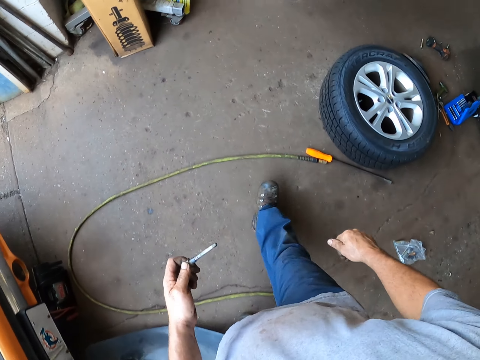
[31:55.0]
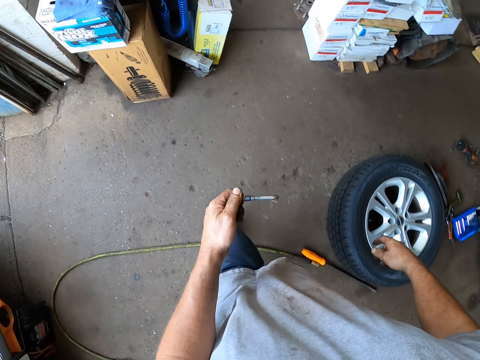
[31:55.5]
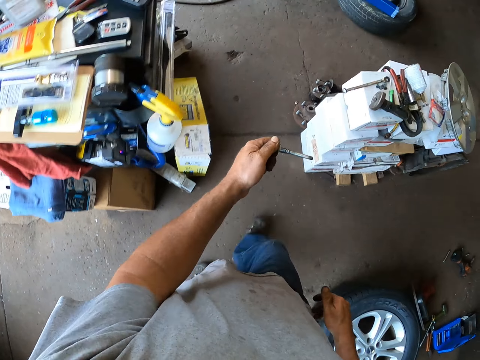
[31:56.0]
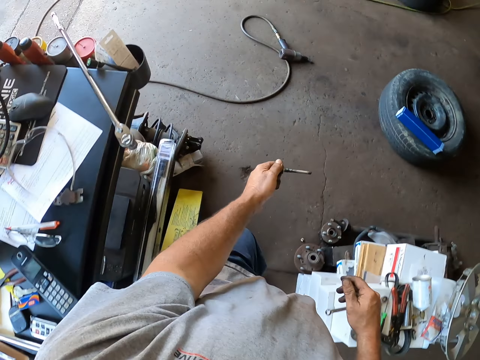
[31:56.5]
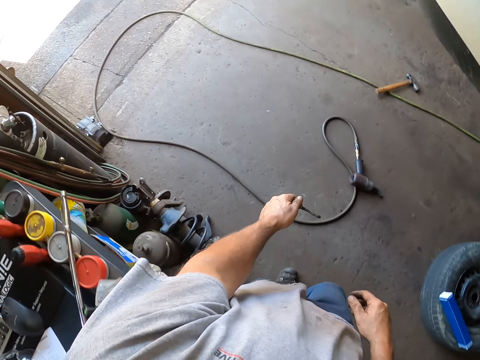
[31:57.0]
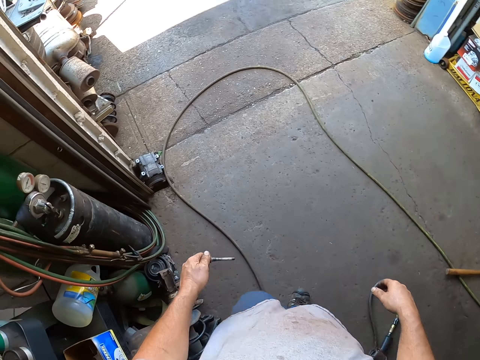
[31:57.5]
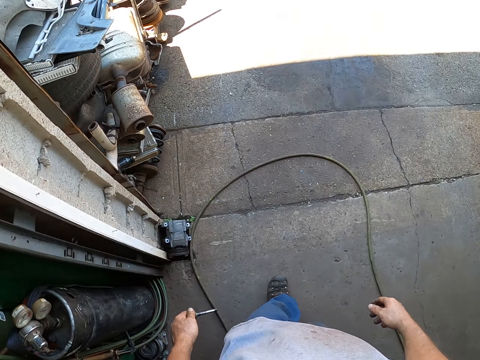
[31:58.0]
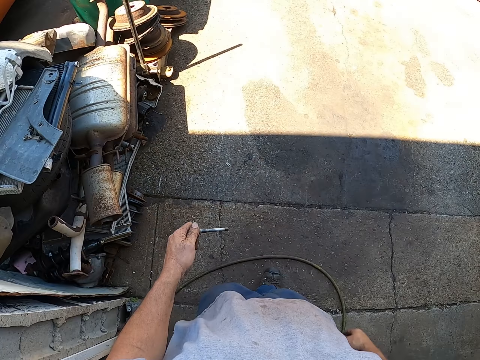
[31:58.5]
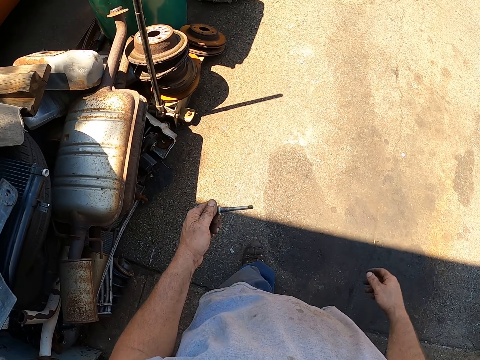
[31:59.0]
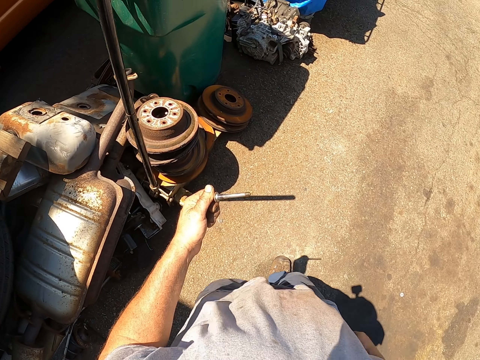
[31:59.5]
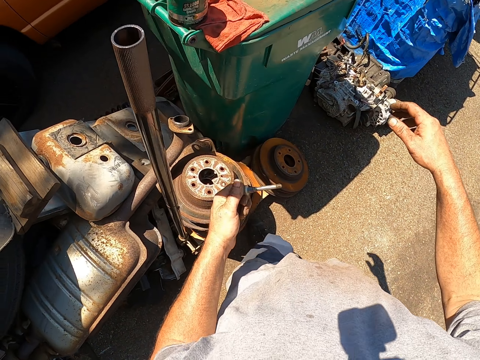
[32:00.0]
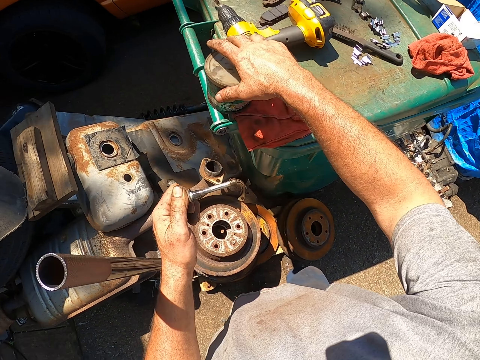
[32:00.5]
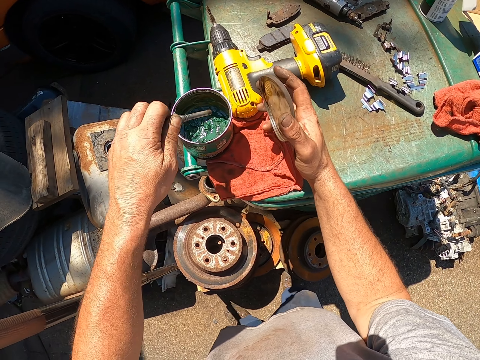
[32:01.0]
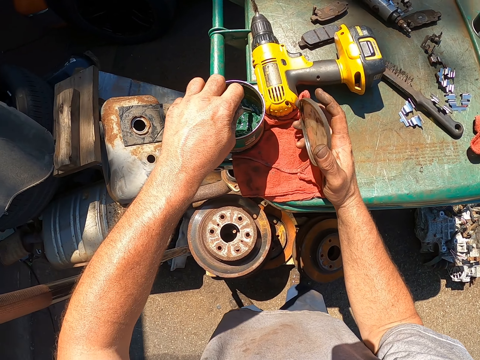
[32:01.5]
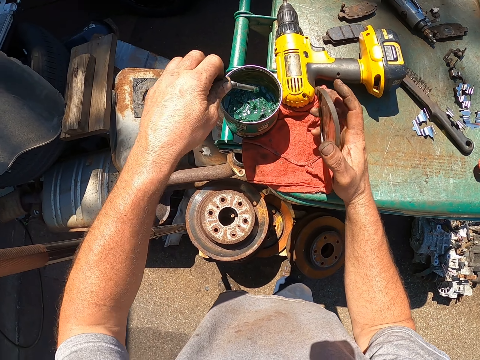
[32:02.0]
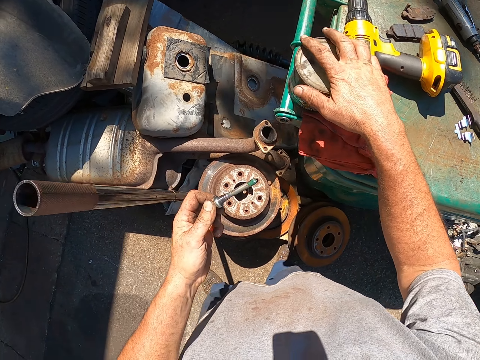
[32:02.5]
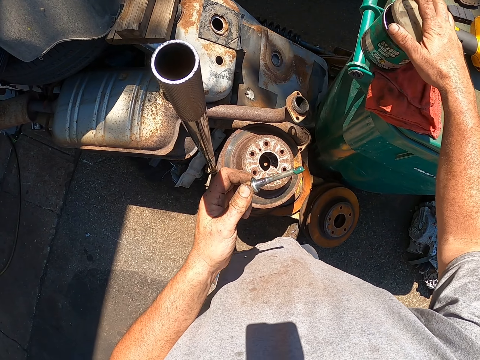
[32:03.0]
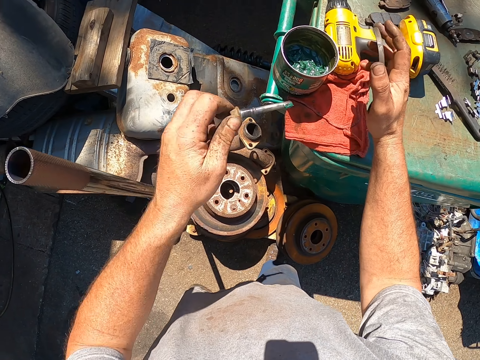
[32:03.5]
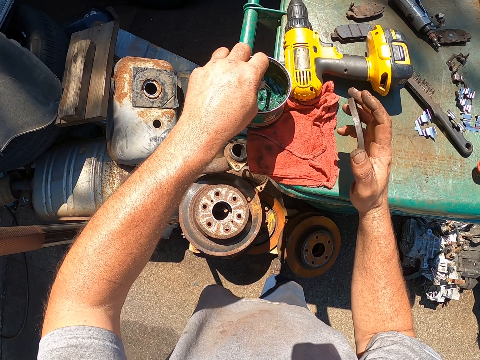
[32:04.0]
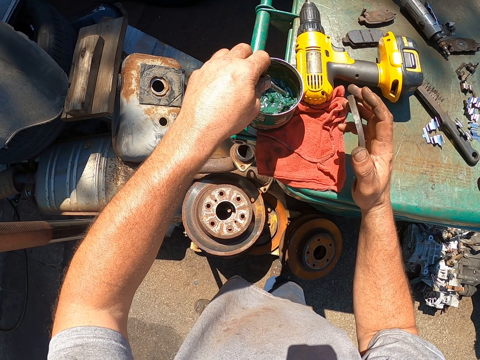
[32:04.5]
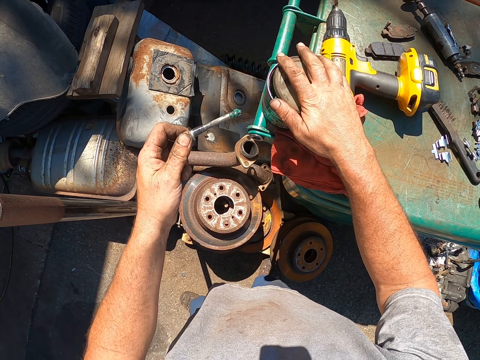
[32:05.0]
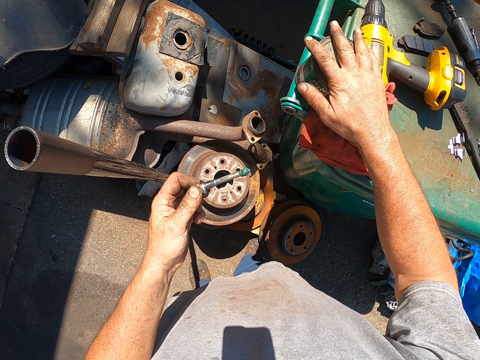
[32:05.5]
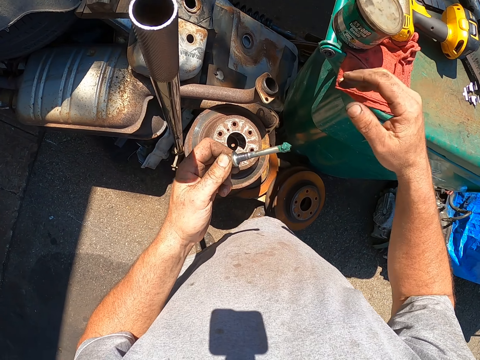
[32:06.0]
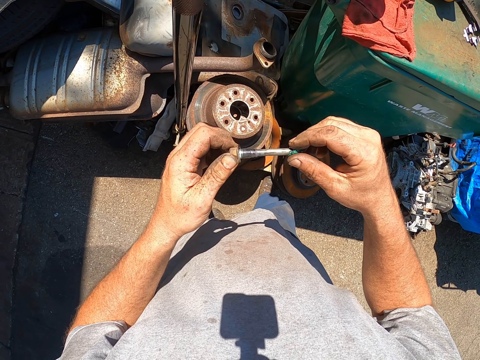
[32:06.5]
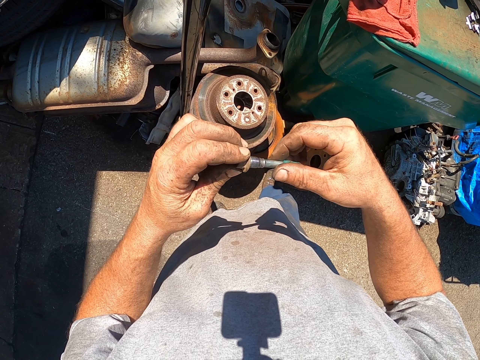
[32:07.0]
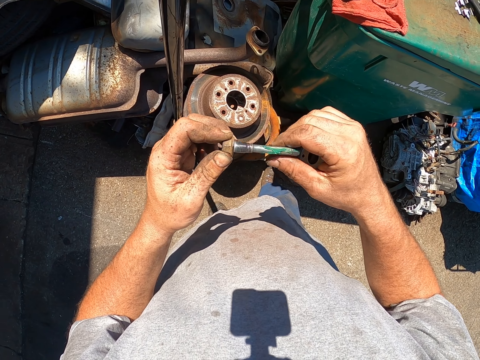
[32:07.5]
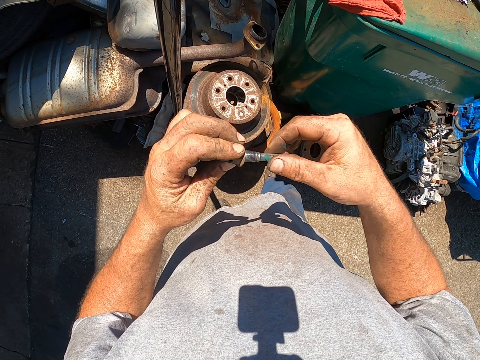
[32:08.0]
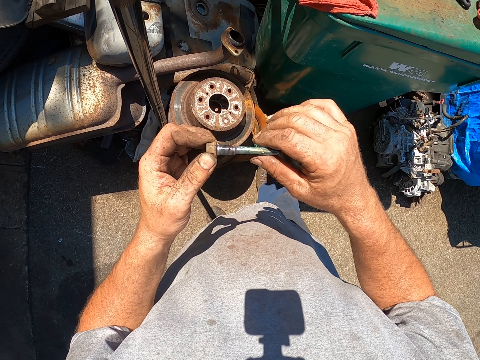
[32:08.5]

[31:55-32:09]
The camera wearer walks outside the garage. He opens something and dips the metal in the paint. He covers the paint with the lid. He dips the metal in the paint again and covers the paint with the lid again. He spreads the paint on the metal with his hand.

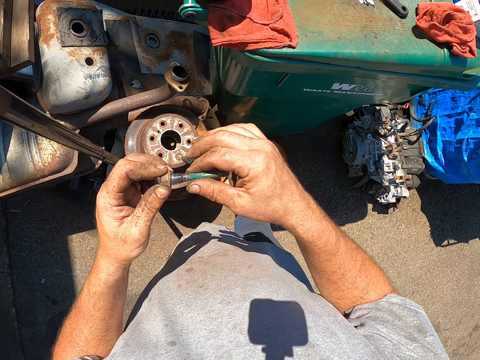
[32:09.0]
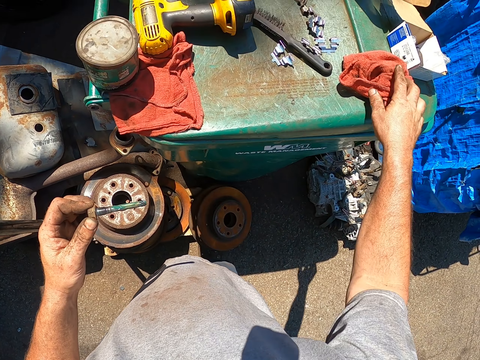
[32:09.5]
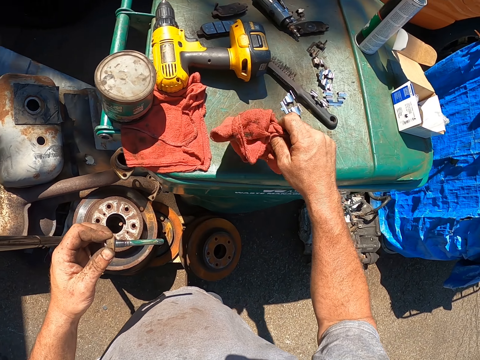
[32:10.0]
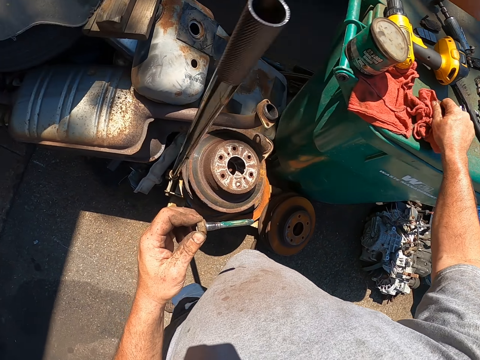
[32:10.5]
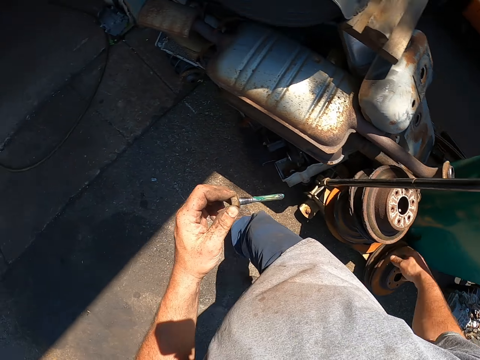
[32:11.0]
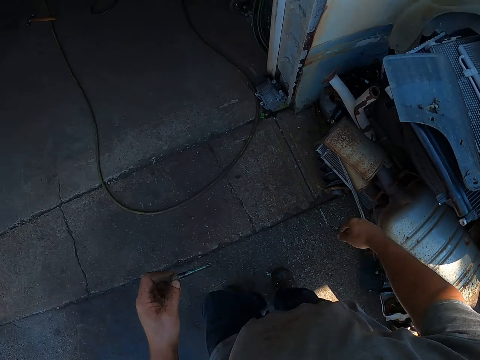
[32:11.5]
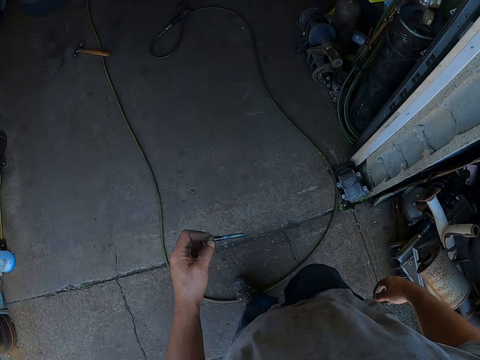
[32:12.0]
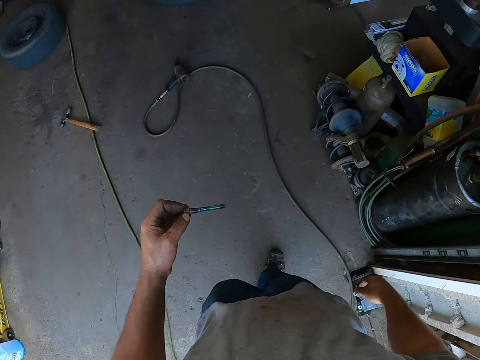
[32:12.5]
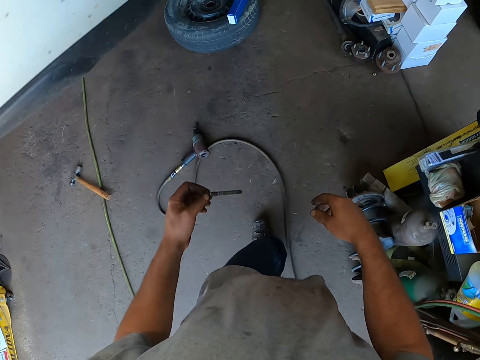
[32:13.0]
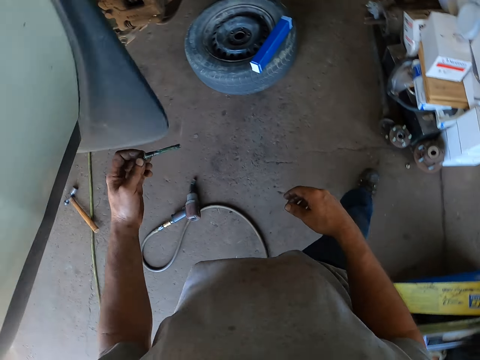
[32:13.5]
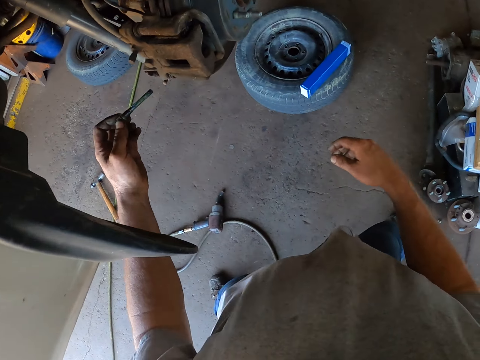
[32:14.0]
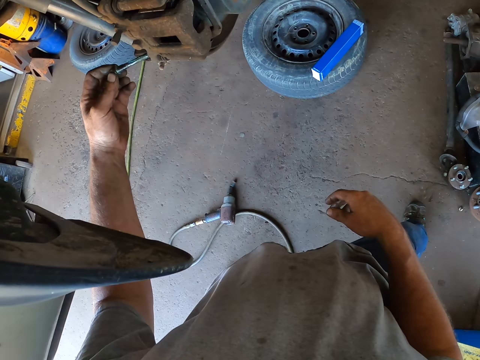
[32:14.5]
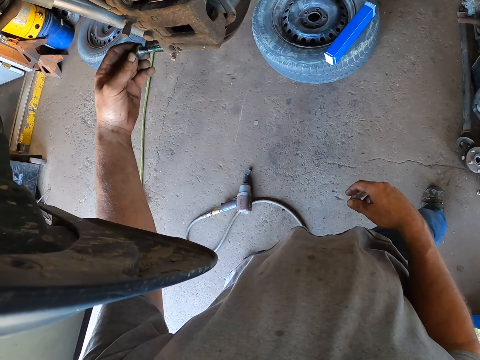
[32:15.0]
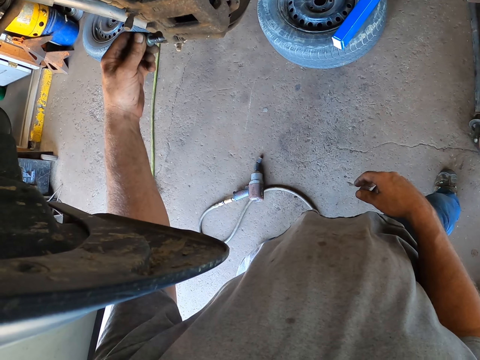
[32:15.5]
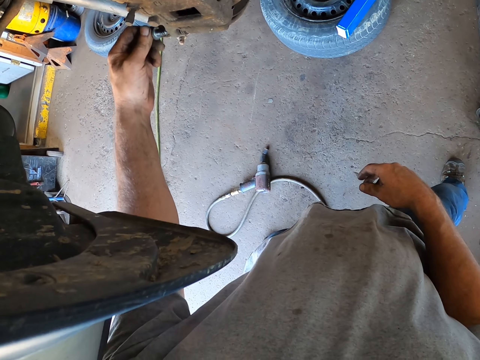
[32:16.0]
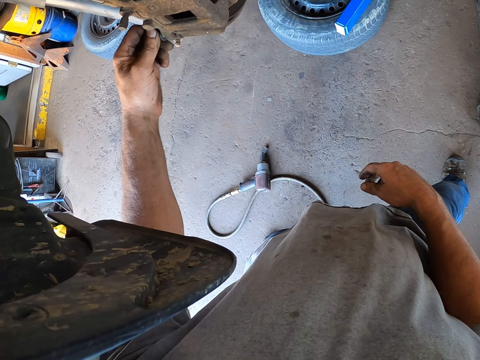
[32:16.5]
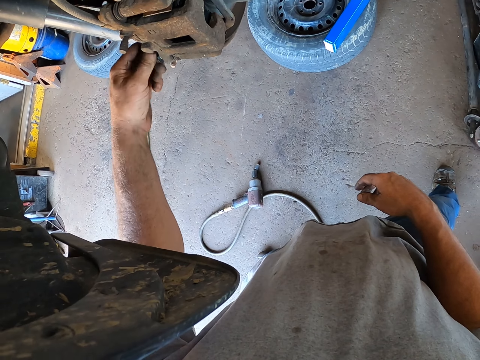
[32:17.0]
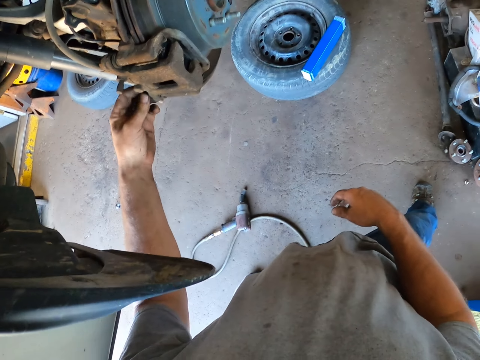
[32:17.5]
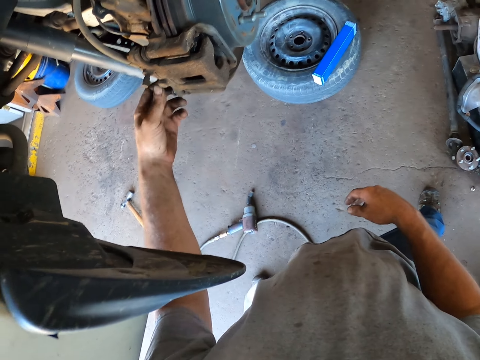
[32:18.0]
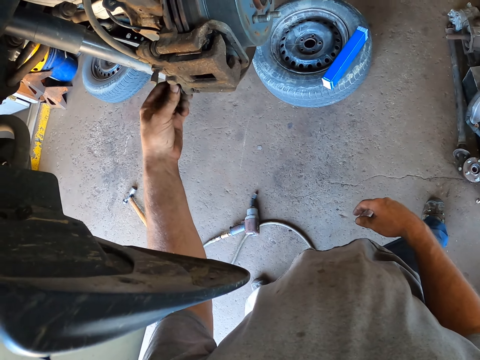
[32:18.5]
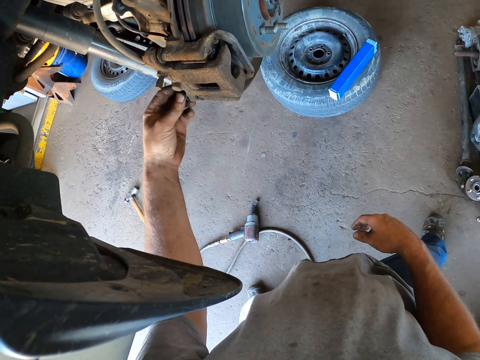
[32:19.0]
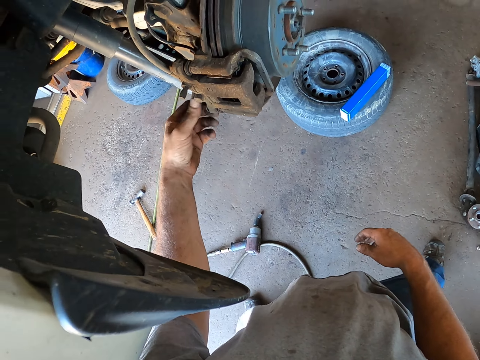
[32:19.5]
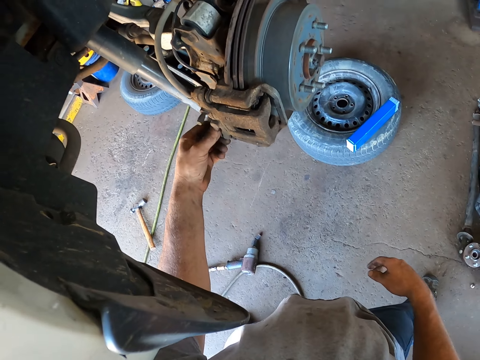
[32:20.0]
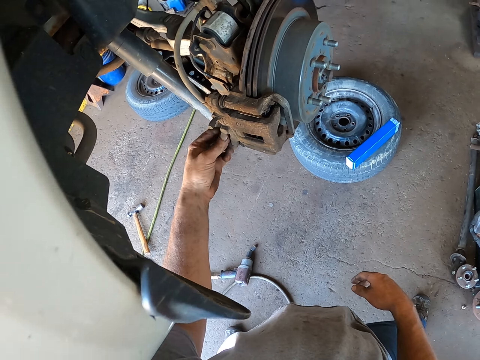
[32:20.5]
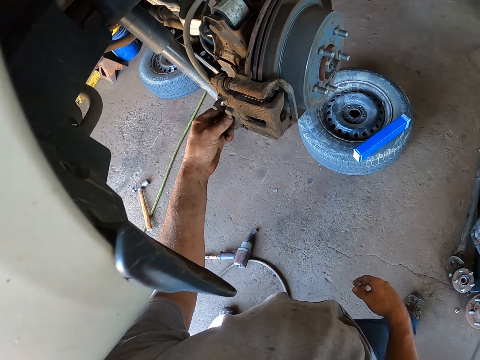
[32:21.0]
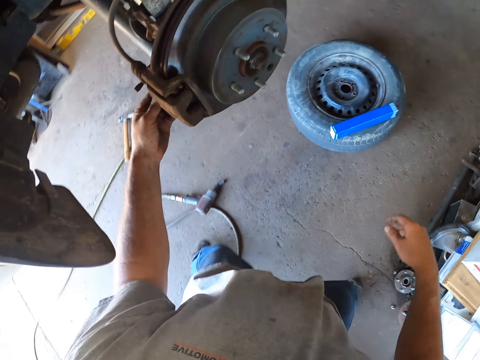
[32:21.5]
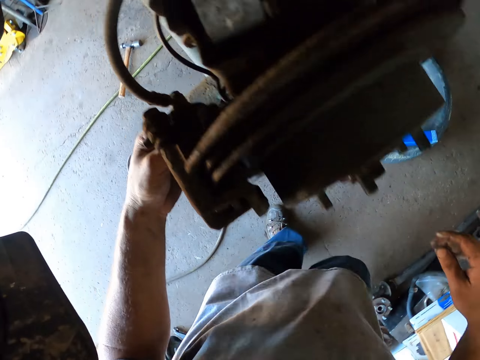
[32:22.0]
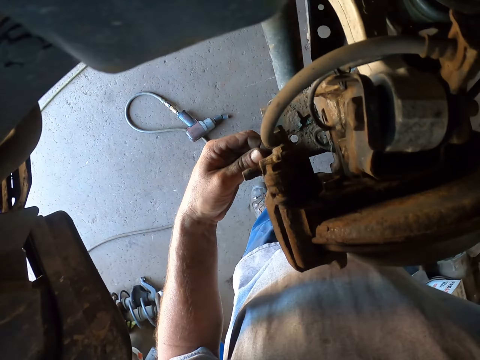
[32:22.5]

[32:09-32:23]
The camera wearer wipes his hand with the piece of cloth. He picks up a towel, places the towel on the trash can. He walks to the garage. He inserts the metal under the car. He rotates something.
